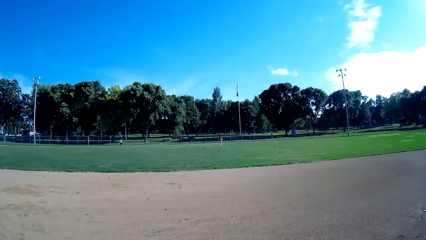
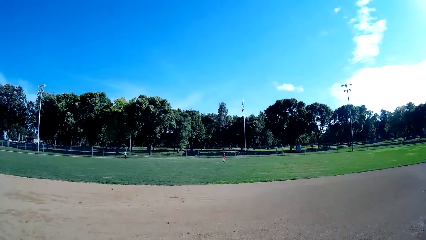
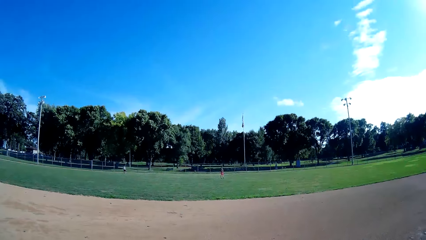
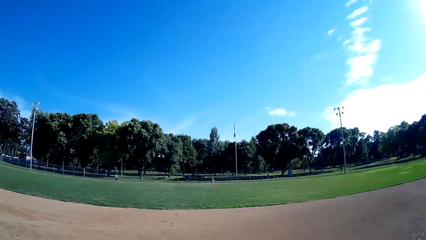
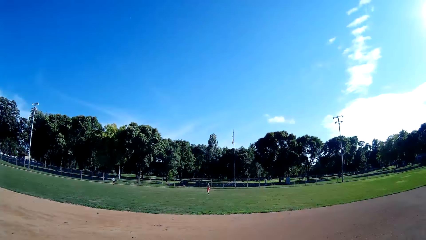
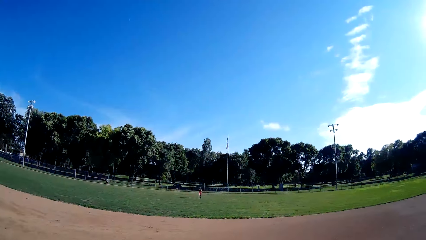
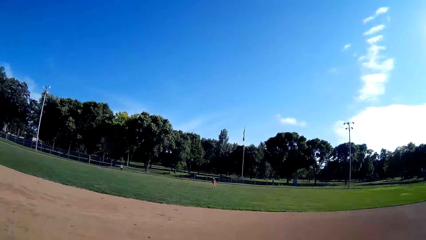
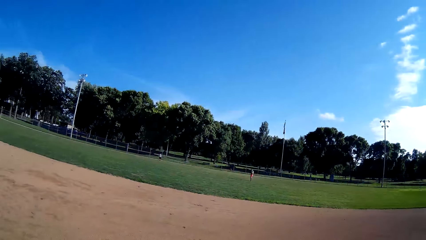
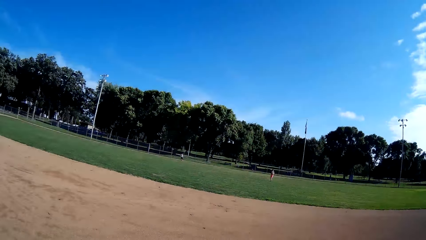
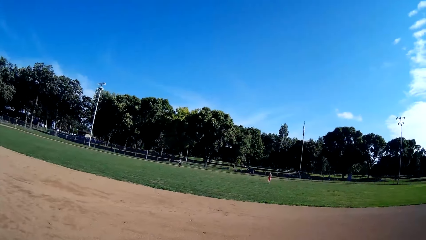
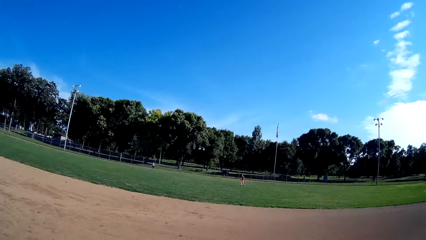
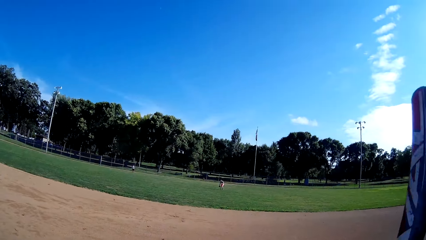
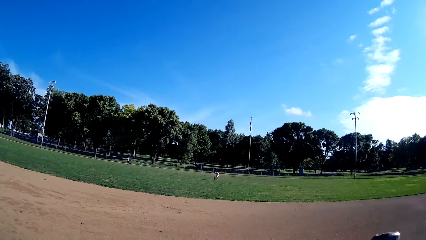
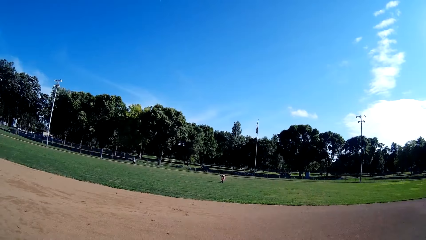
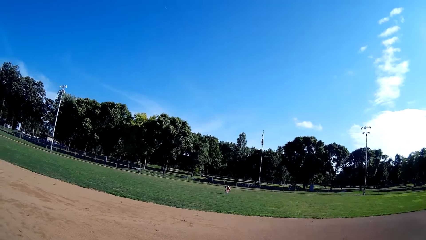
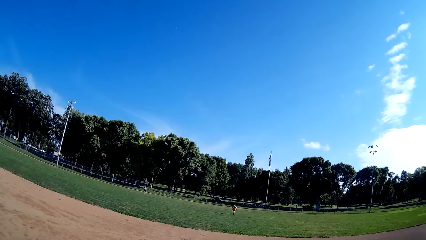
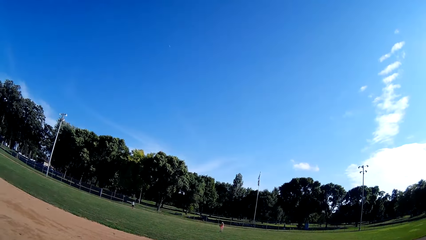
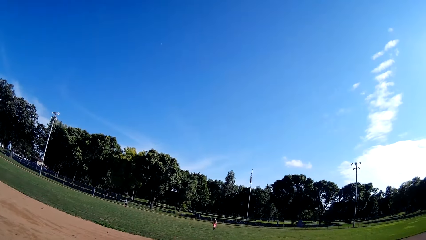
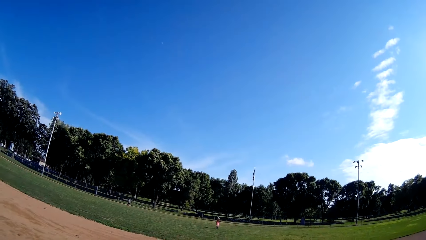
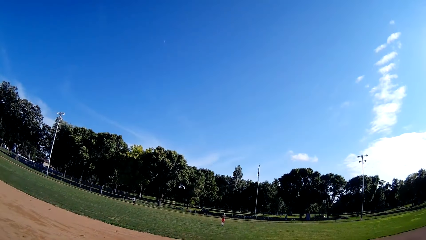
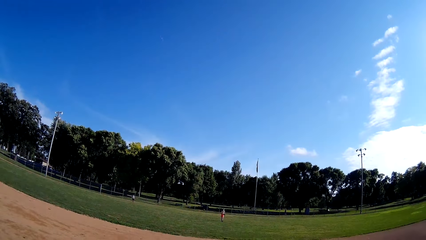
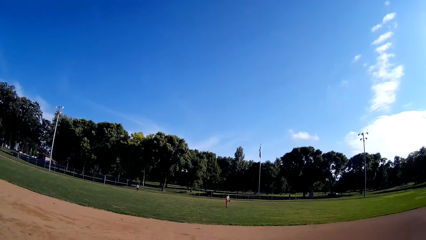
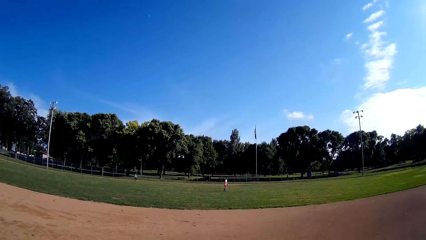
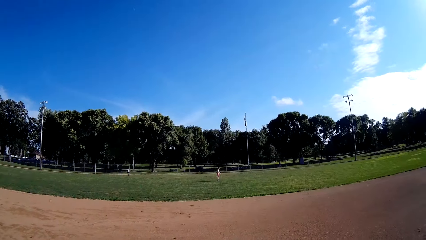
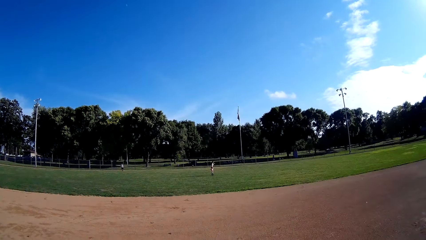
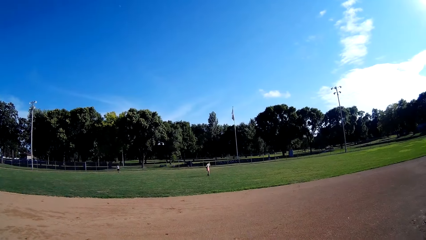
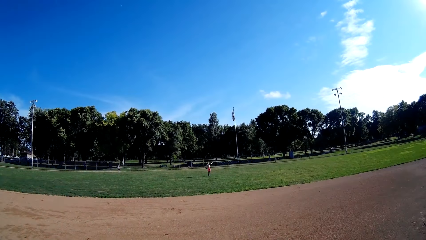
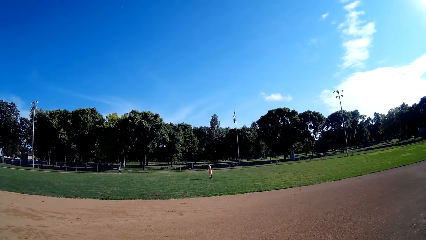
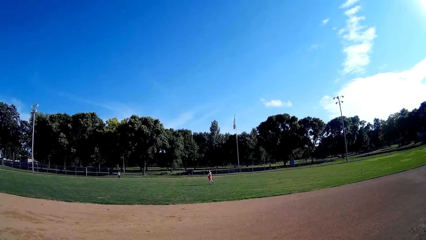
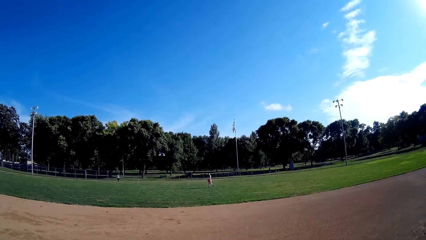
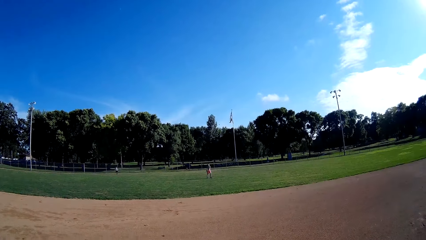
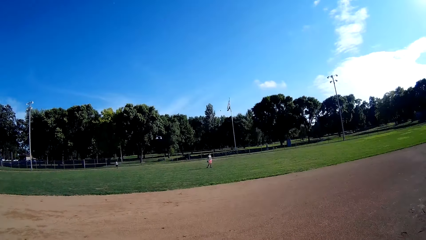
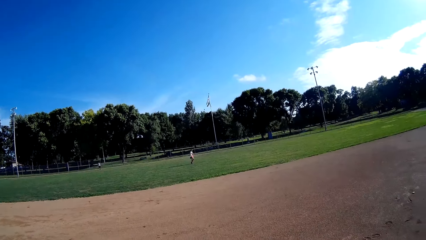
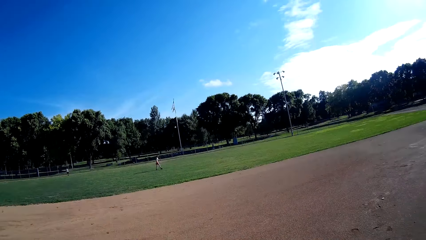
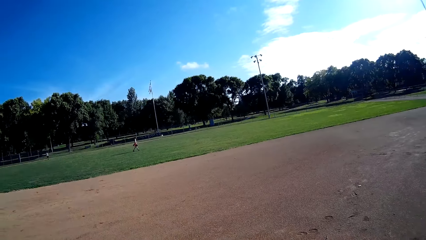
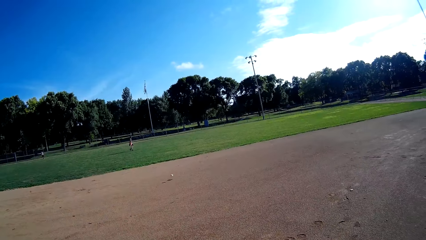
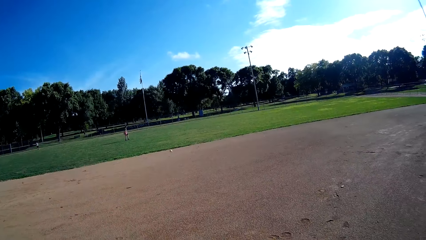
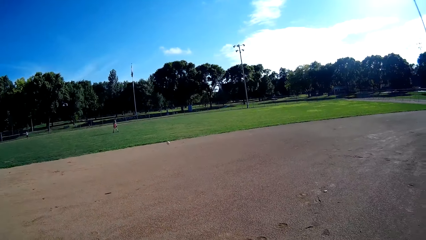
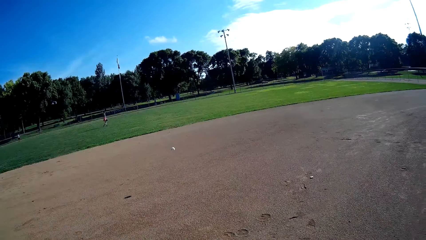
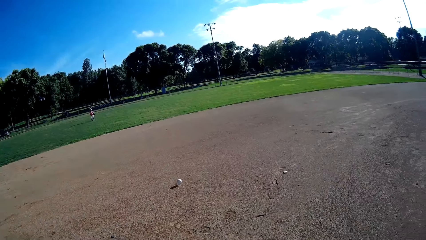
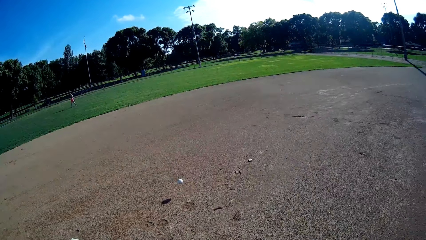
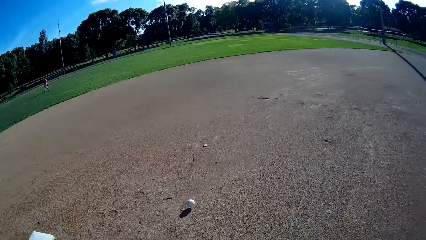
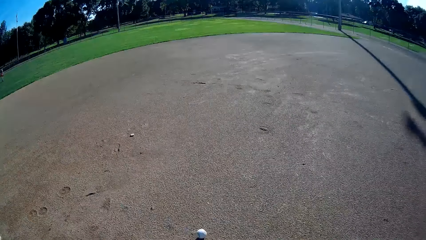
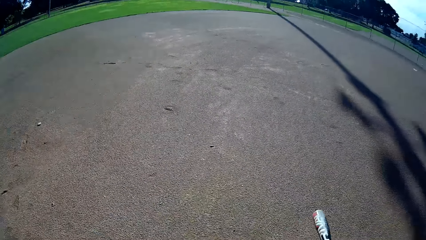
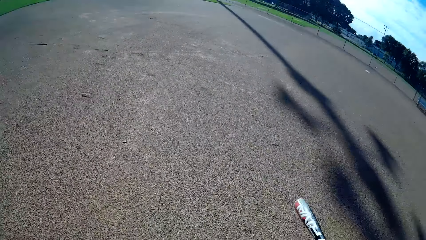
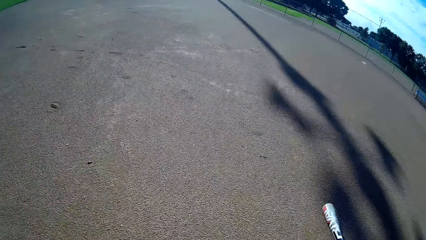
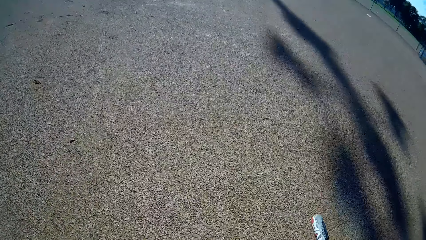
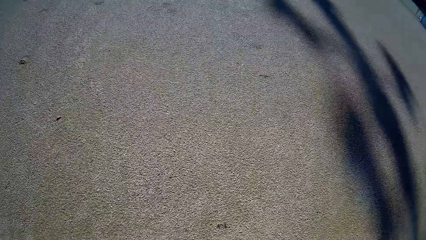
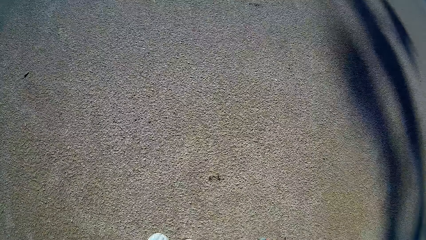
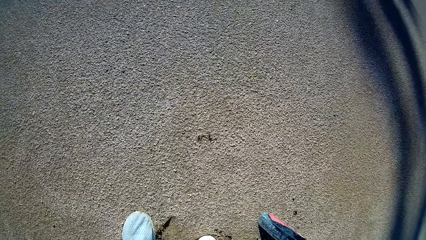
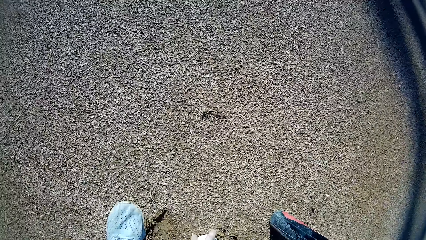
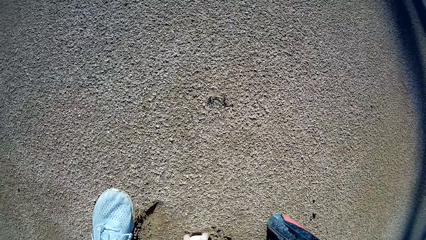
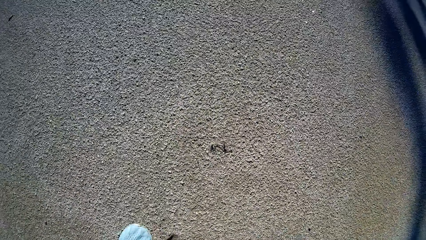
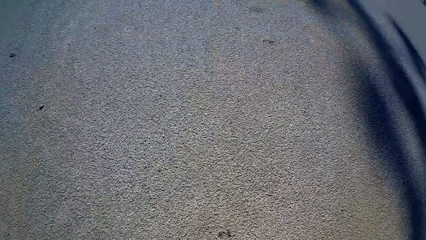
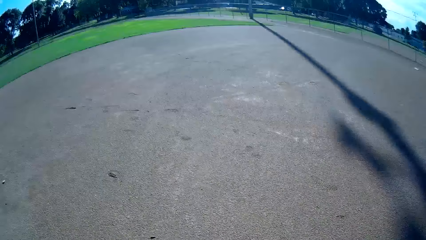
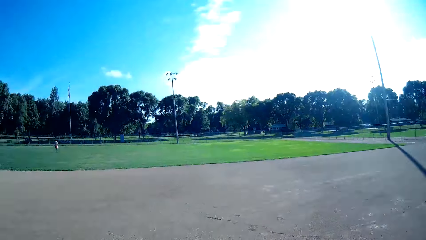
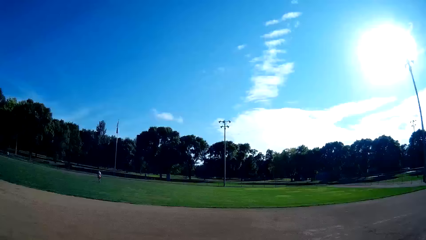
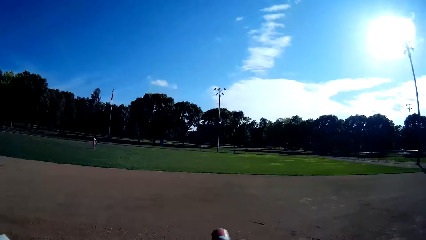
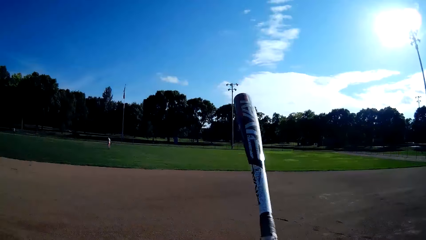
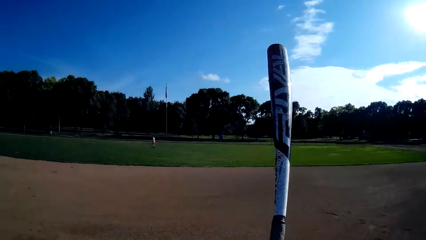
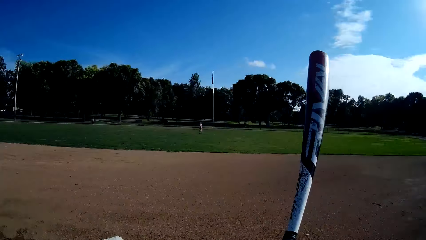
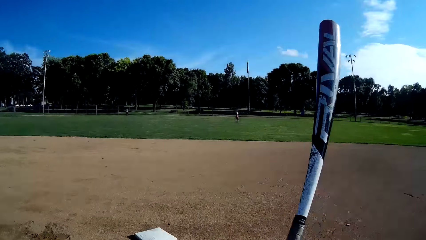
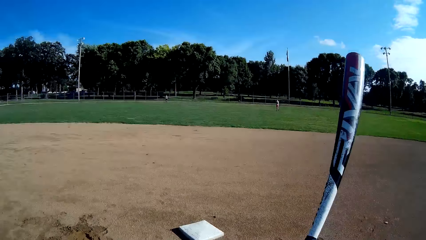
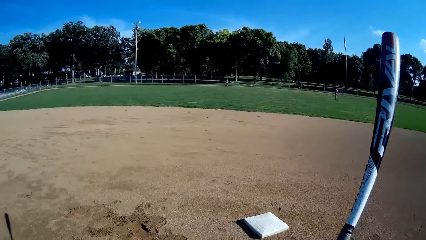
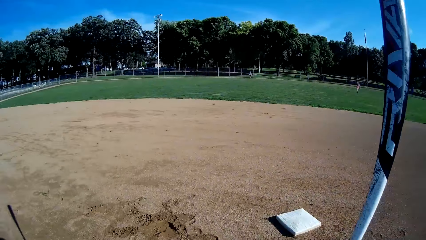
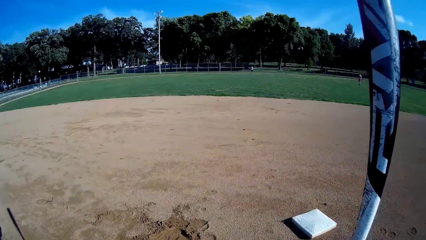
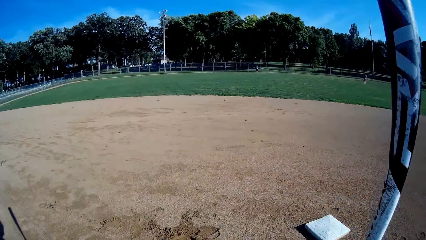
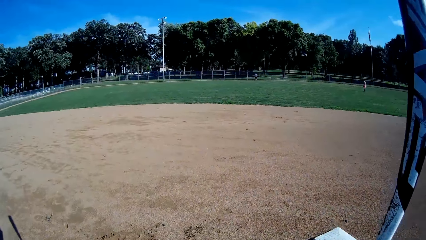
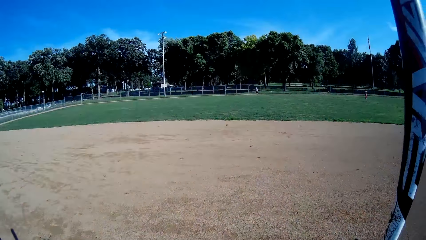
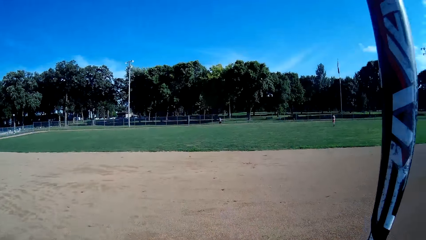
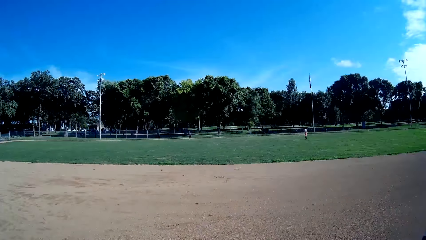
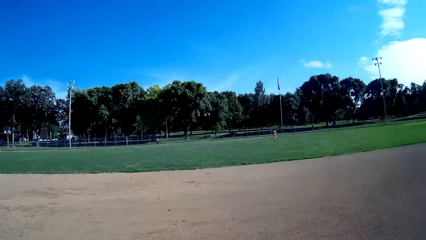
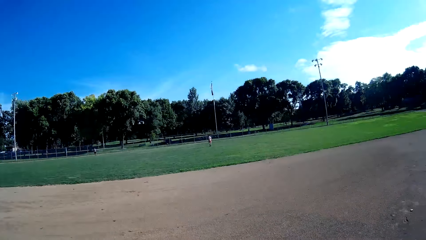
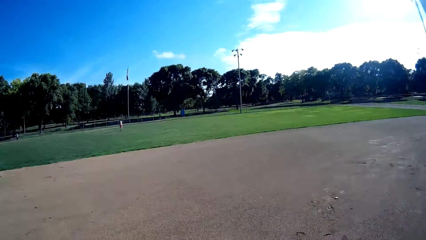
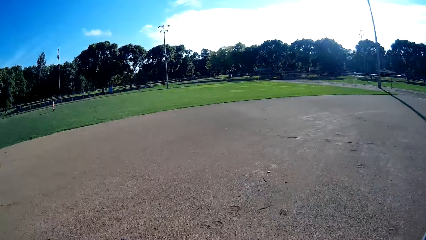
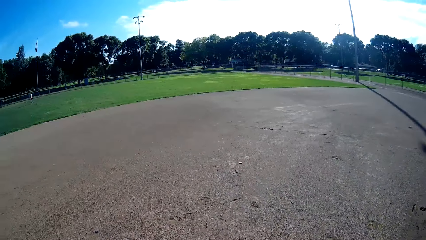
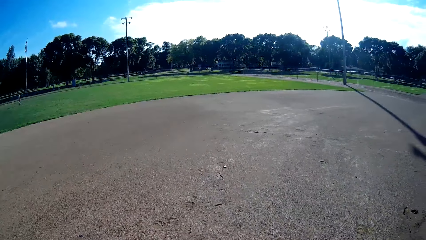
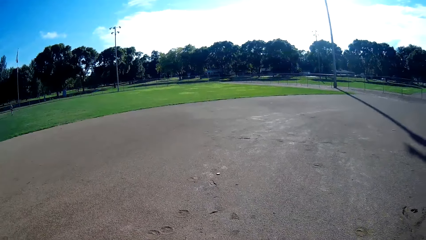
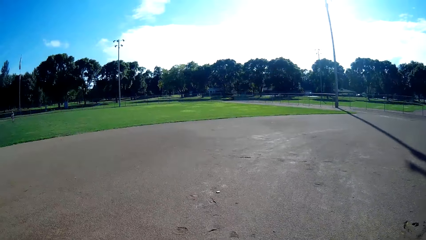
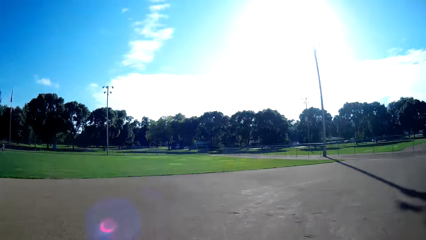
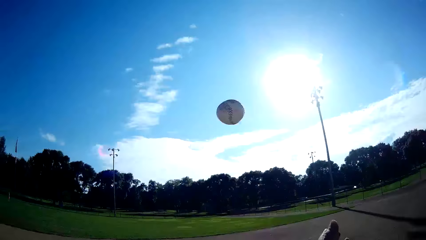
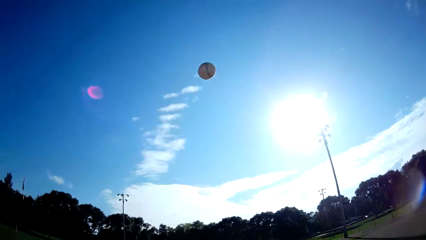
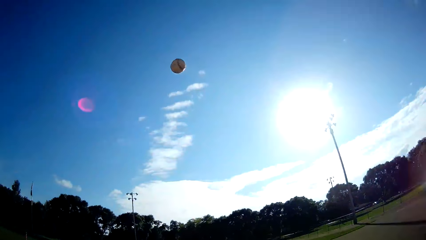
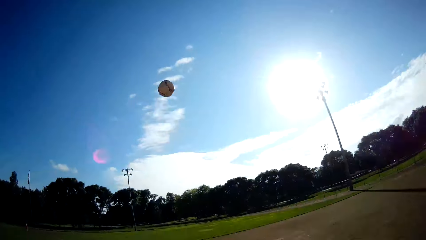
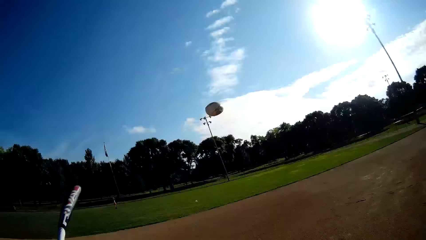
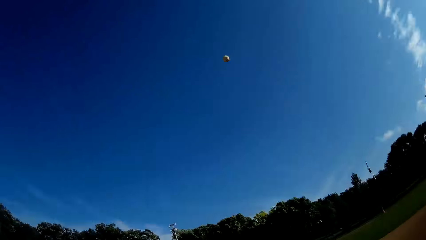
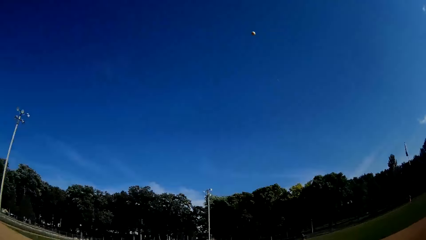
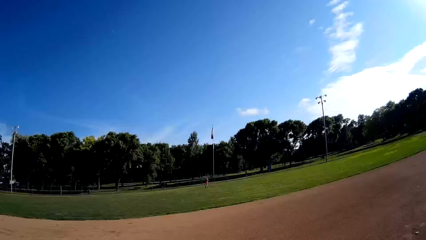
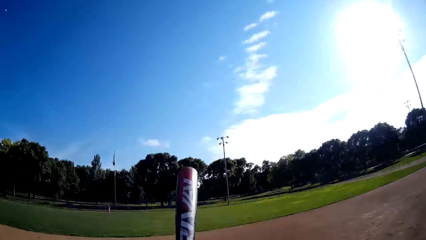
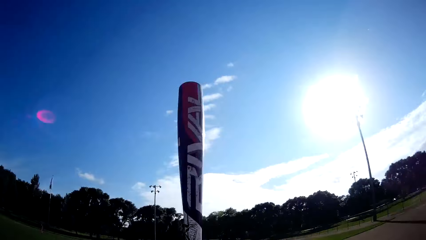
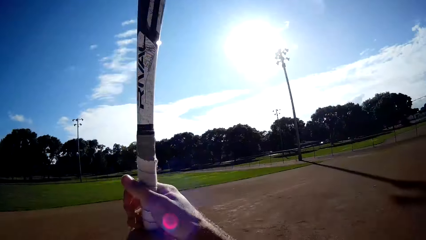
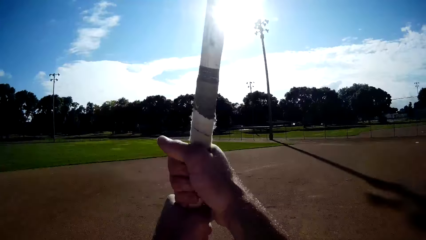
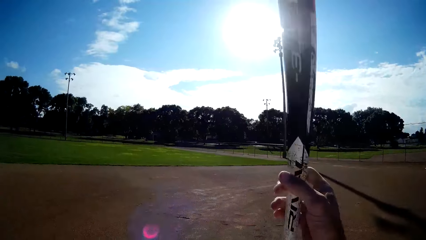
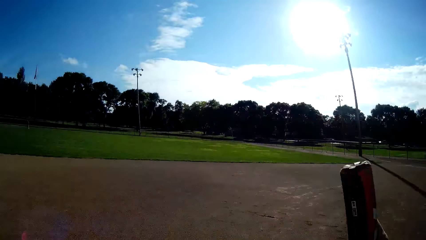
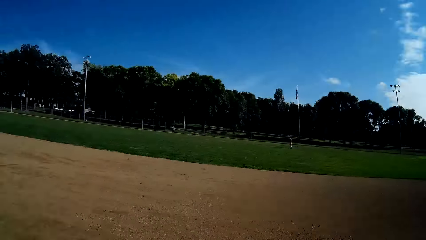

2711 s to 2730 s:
A man throws a baseball. The camera wearer picks up the ball from the ground. They pick up the baseball. They walk slightly towards the baseball base. They throw the ball in the air again. They hit the ball with the baseball bat.
